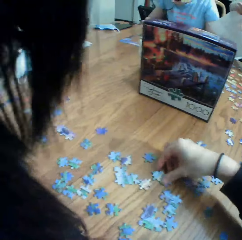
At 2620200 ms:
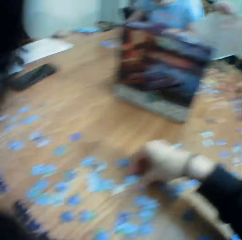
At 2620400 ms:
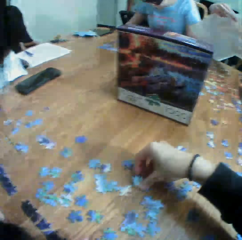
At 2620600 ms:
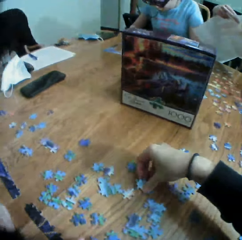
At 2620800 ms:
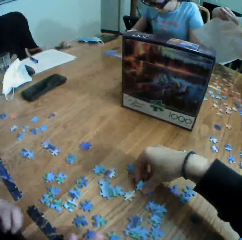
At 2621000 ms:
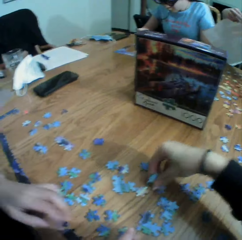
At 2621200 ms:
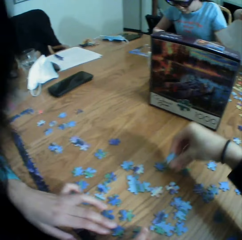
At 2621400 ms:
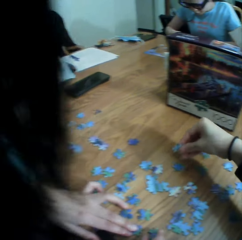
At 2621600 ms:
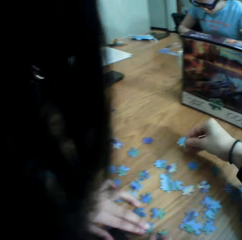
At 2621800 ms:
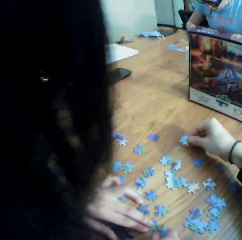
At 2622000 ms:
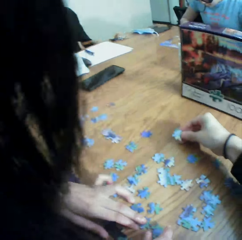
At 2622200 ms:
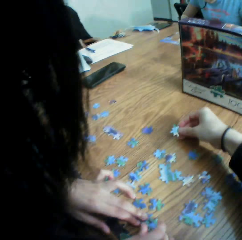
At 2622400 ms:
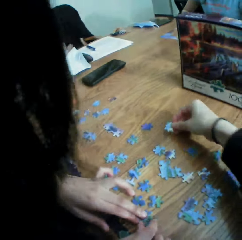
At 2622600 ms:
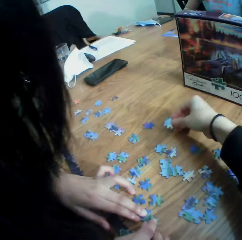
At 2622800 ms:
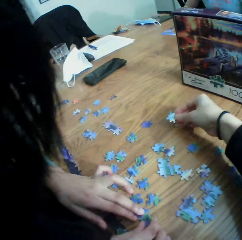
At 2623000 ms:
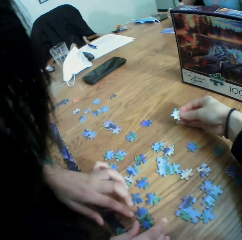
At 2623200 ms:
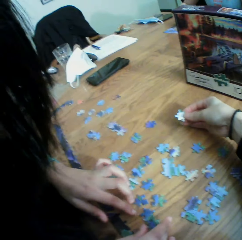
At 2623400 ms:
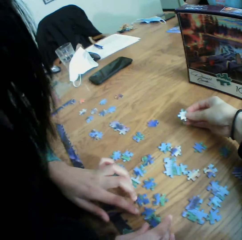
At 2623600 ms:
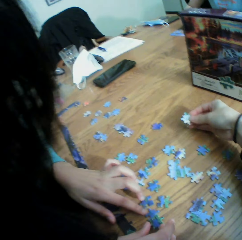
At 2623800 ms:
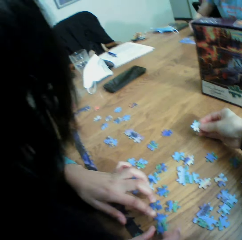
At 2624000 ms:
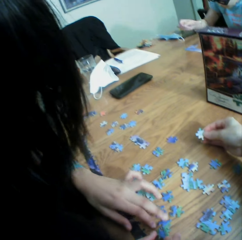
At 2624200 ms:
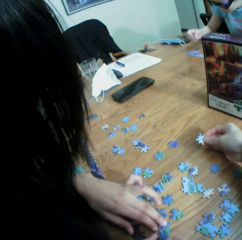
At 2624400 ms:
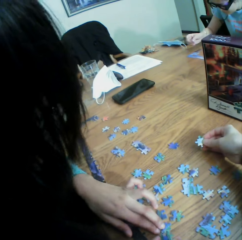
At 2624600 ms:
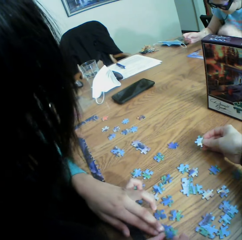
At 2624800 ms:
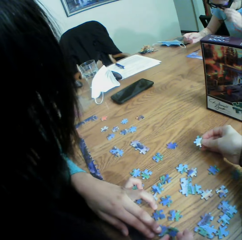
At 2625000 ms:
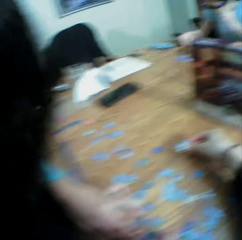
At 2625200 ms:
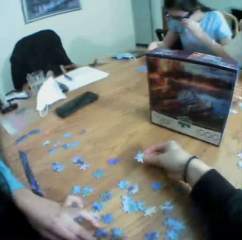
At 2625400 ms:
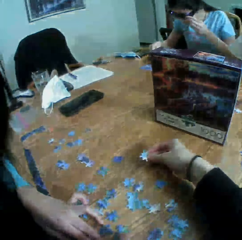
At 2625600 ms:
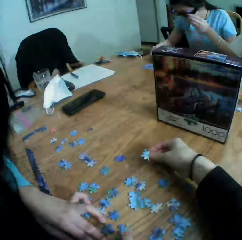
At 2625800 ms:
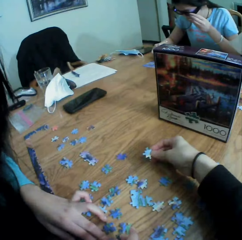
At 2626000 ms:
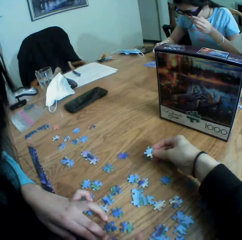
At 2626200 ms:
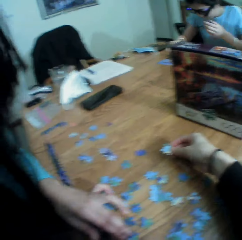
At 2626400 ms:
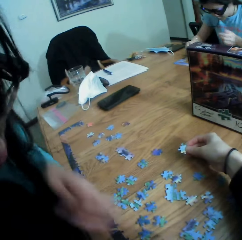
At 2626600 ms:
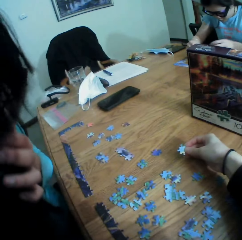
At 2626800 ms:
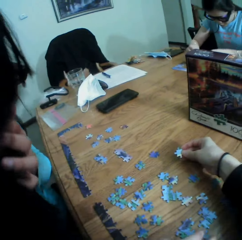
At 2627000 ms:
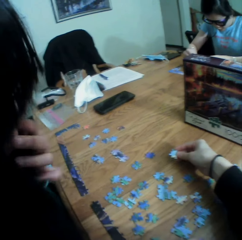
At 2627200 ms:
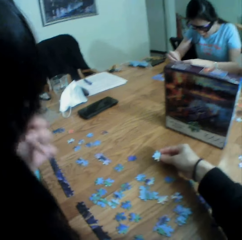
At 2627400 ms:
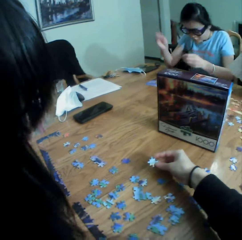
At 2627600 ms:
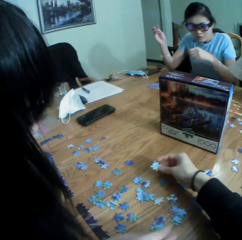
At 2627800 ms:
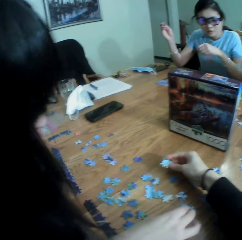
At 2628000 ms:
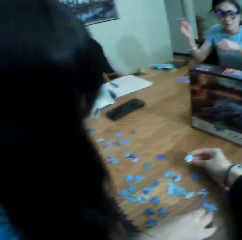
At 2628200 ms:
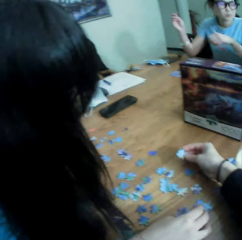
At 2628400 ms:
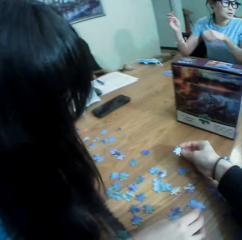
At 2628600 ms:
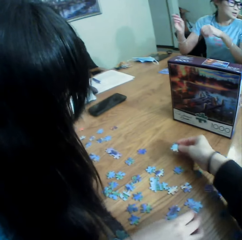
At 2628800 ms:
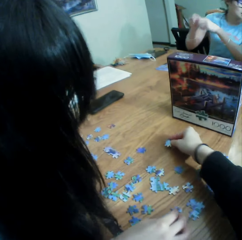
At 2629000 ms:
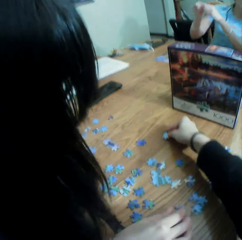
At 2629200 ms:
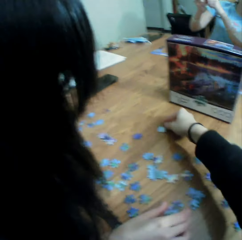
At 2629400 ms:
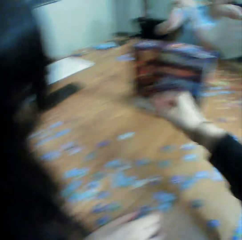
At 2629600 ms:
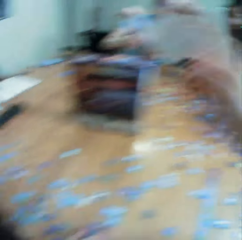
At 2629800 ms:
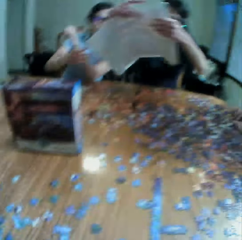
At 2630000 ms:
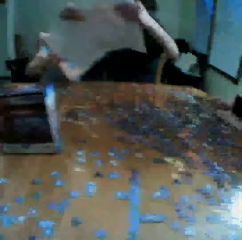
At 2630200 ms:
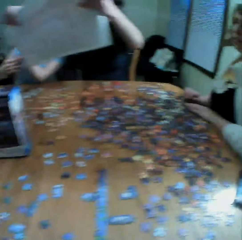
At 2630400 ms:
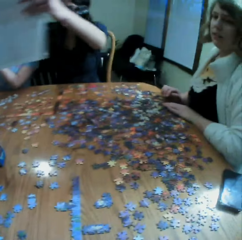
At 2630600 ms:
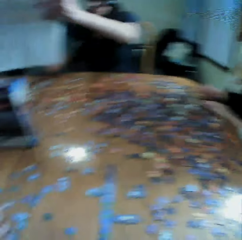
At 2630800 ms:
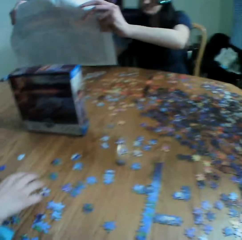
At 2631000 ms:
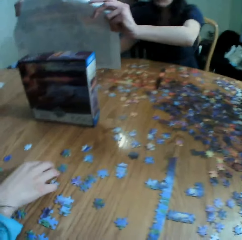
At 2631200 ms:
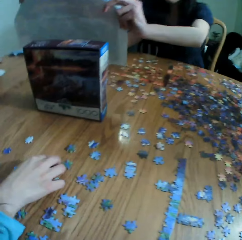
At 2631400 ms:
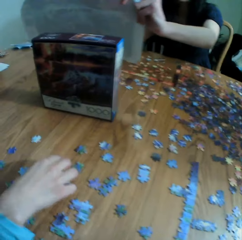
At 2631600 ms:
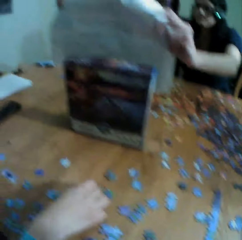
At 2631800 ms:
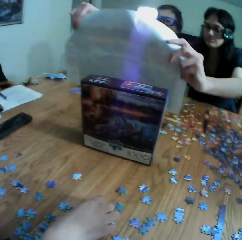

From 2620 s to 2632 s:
The camera wearer puts the paper puzzle on the table. They pick up the paper puzzles on the table. They look at the paper puzzle. A woman moves the paper puzzles on the table. The camera wearer puts the paper puzzle on the table and moves the right hand. They look at another woman. They adjust the camera.

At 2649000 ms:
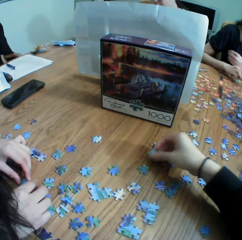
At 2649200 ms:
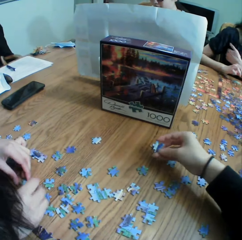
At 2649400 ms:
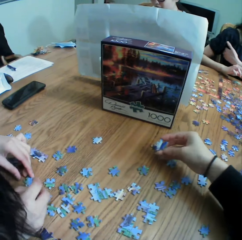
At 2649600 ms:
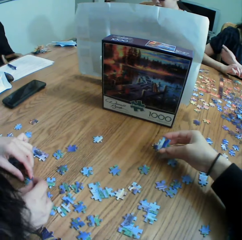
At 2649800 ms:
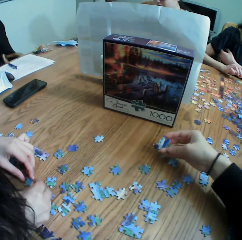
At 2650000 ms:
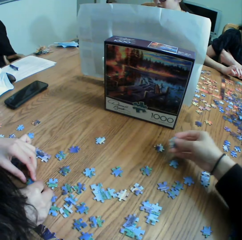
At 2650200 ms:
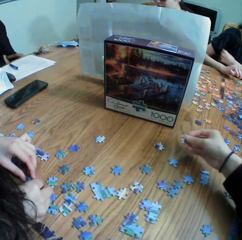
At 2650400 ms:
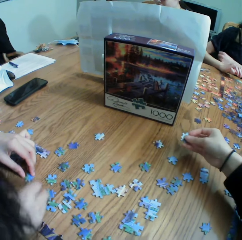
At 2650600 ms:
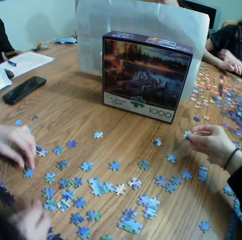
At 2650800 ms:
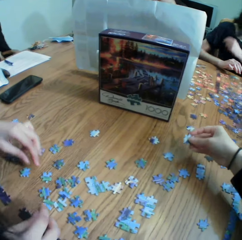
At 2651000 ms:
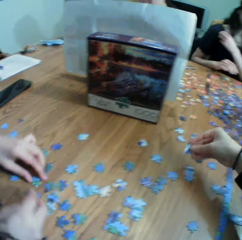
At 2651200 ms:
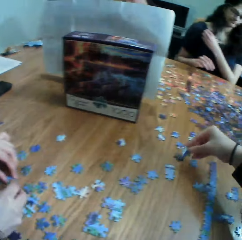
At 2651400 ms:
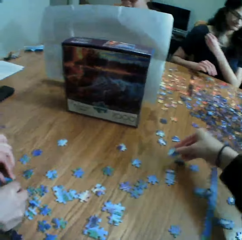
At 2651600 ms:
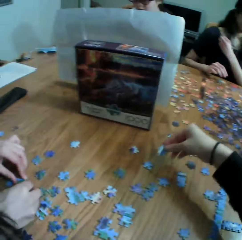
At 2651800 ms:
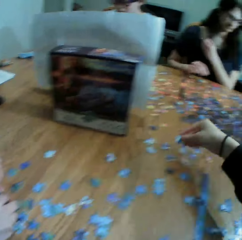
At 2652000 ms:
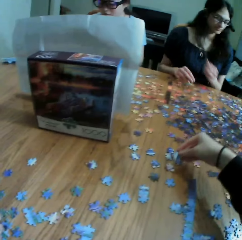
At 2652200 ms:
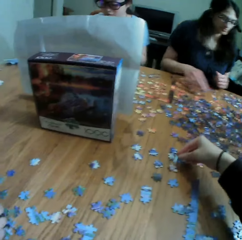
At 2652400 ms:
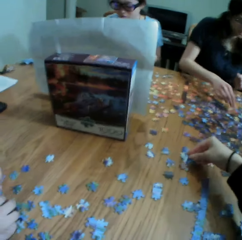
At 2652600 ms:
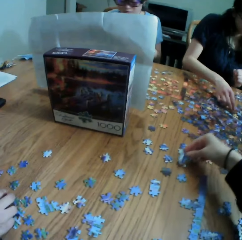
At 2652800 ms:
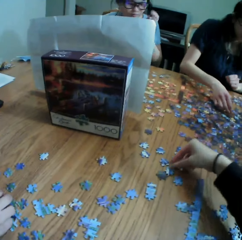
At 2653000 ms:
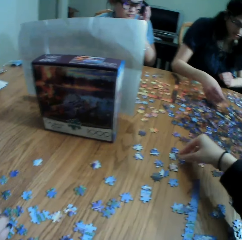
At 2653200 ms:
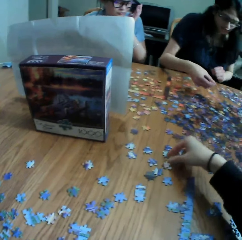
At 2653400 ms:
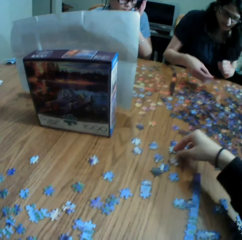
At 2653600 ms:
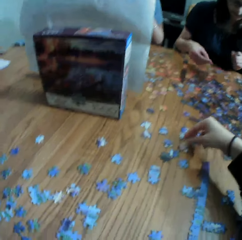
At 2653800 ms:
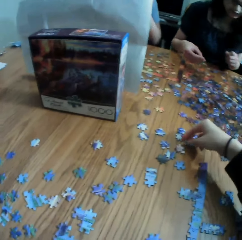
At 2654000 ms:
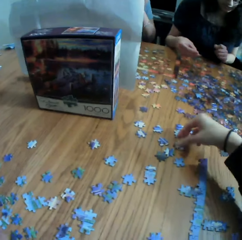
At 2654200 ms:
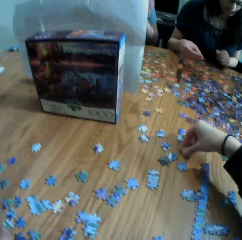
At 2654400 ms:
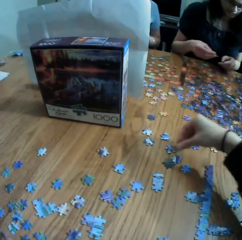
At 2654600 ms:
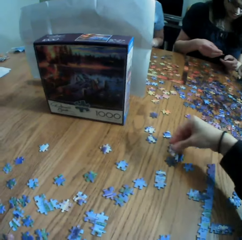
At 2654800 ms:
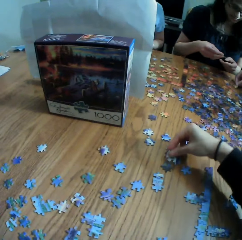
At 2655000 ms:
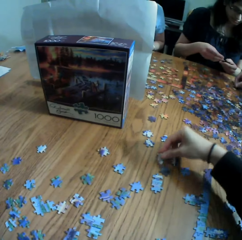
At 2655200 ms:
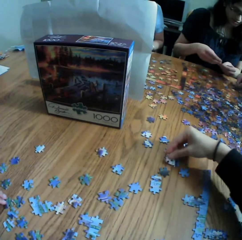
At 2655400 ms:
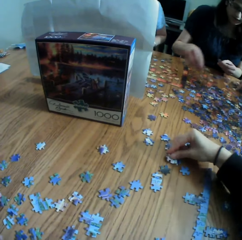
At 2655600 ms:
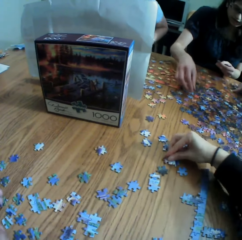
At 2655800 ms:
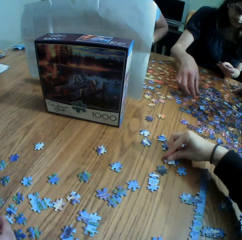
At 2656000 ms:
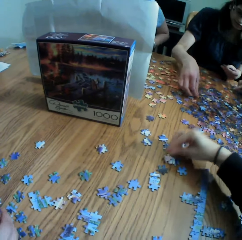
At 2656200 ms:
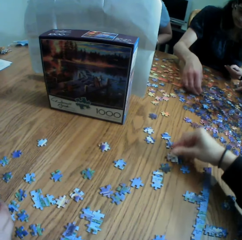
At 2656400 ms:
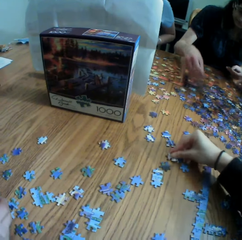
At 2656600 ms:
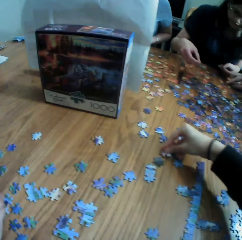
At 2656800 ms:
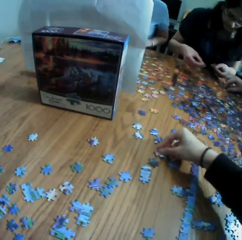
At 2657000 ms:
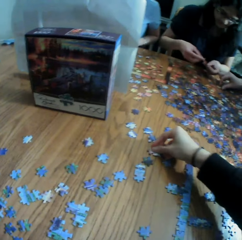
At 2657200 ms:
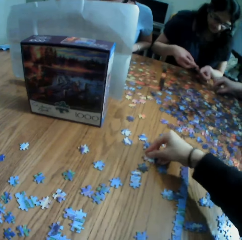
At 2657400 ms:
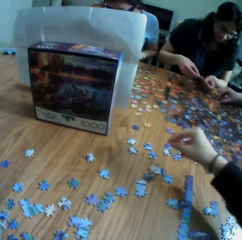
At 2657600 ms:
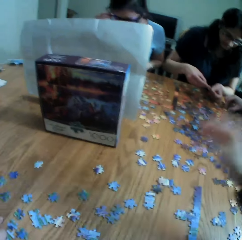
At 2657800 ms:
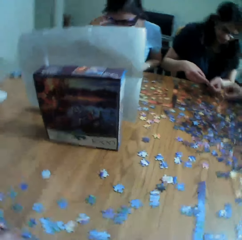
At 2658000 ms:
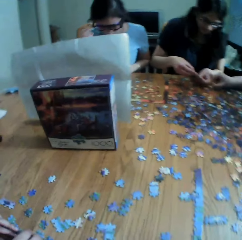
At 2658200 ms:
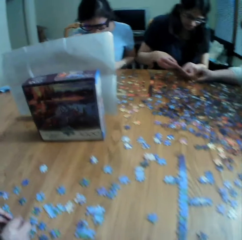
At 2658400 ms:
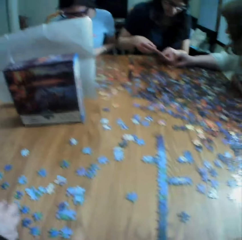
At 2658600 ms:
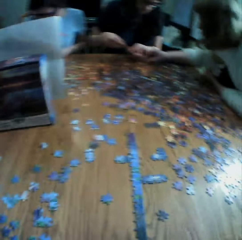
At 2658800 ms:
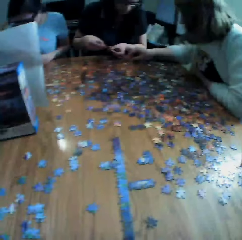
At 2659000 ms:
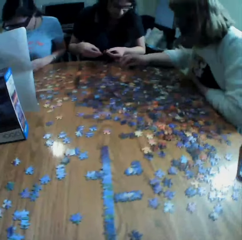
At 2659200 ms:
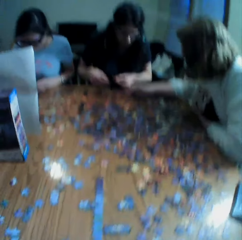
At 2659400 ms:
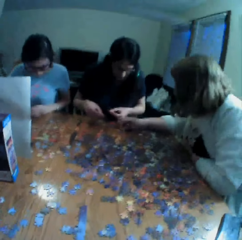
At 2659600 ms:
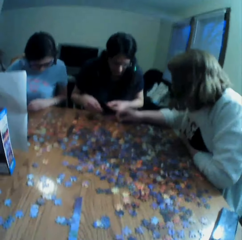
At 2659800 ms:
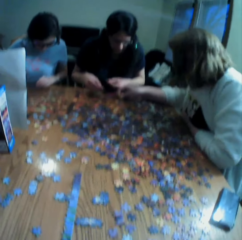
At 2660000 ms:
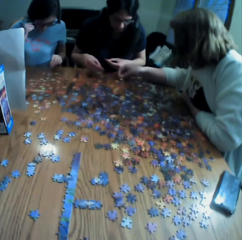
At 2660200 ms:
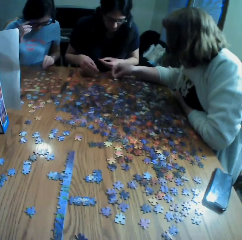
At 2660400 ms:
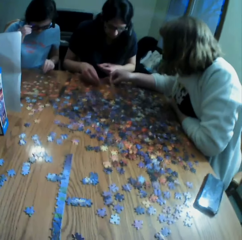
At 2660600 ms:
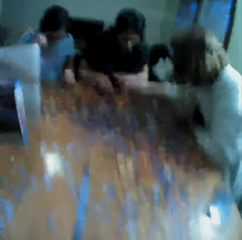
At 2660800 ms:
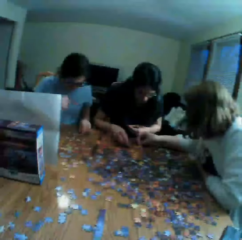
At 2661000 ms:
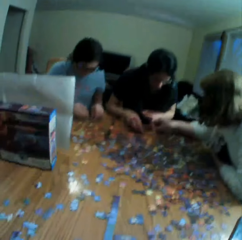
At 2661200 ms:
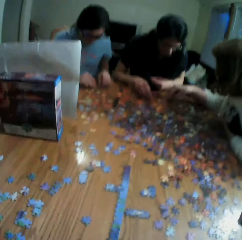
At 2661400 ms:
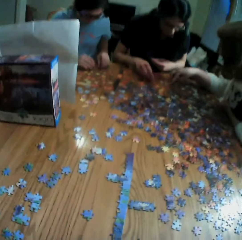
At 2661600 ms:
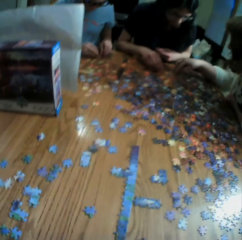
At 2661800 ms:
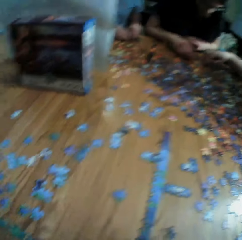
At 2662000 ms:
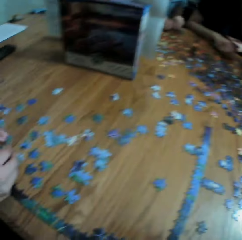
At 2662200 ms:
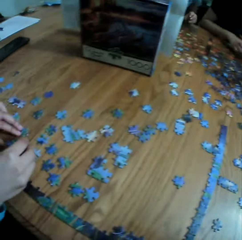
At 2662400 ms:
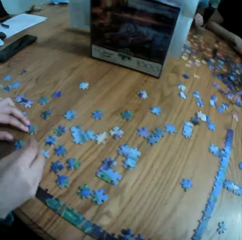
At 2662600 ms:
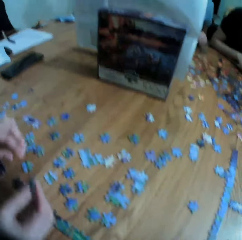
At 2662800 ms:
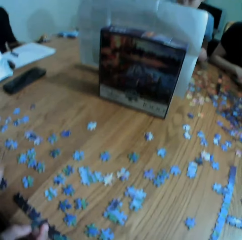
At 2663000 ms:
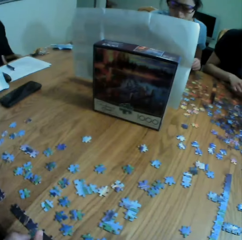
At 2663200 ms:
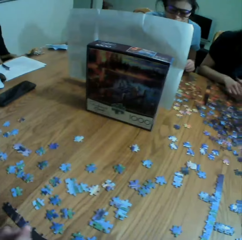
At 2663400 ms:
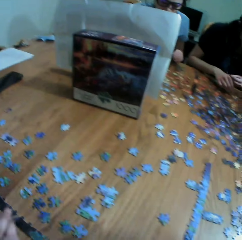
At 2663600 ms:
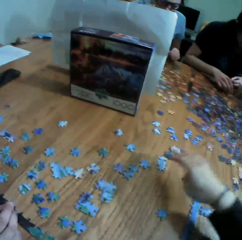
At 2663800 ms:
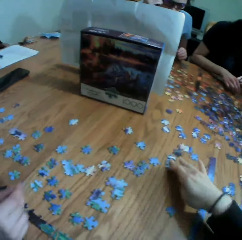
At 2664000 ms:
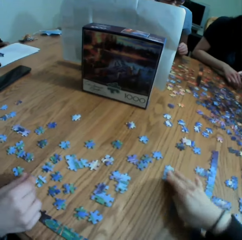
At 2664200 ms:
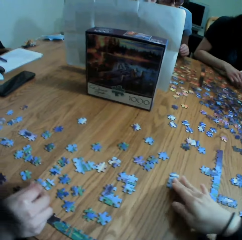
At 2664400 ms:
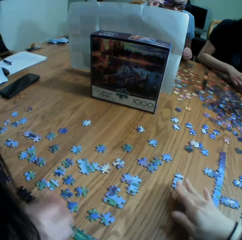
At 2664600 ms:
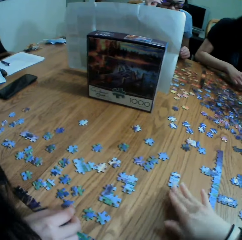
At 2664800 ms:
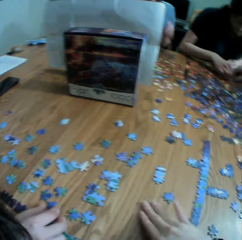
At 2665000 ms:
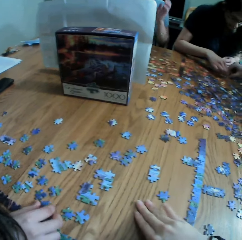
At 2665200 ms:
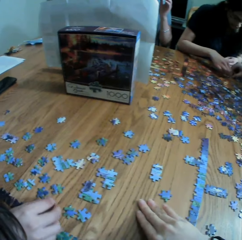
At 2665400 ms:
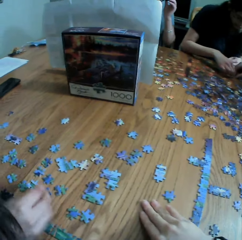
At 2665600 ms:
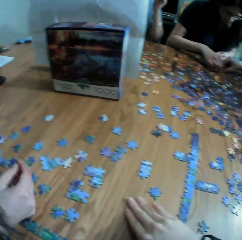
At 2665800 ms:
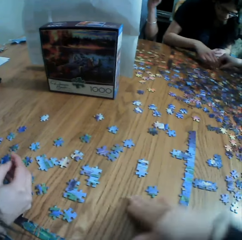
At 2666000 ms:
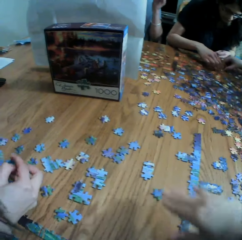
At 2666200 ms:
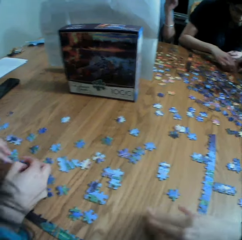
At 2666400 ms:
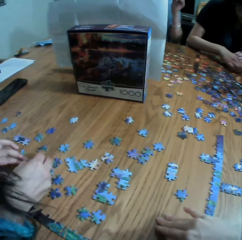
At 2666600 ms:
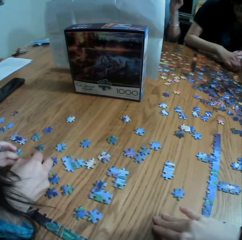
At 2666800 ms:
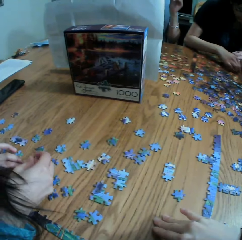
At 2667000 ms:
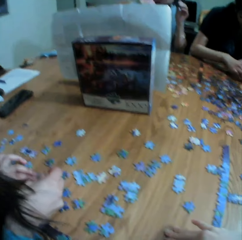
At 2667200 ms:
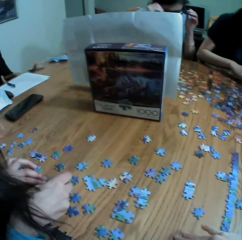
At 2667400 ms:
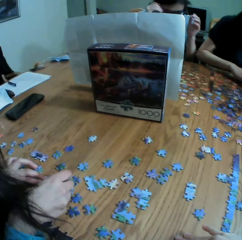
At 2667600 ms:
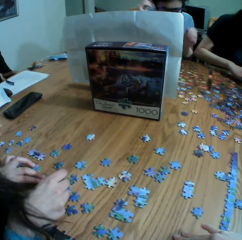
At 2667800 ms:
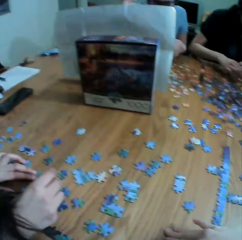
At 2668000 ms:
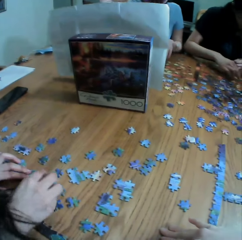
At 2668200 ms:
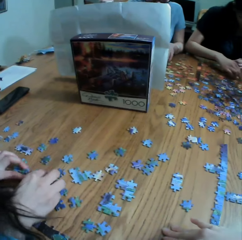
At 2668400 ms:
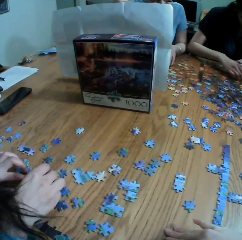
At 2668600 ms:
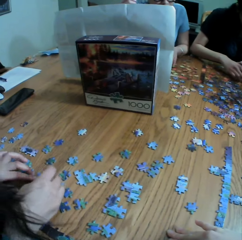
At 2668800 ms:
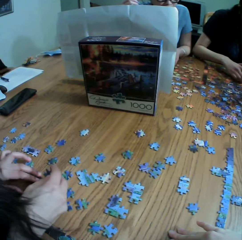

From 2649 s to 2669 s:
The camera wearer looks at the paper puzzle on the hand. A woman picks up the paper puzzle. The camera wearer puts the paper puzzle on the table. They laugh to the woman. They take a paper puzzle. They put the paper puzzle on the table. They move the right hand. They look at the colleagues. They look at the puzzles on the table. They move the puzzles on the table. They put the right hand on the table. The woman converses with the camera wearer.
